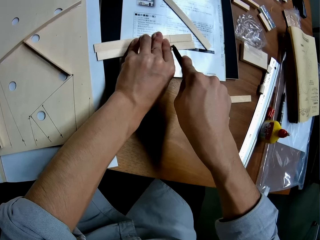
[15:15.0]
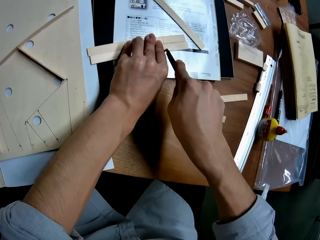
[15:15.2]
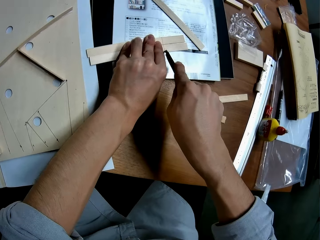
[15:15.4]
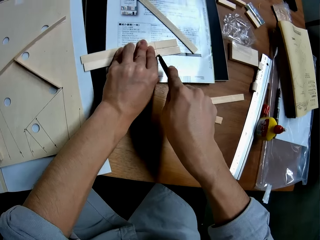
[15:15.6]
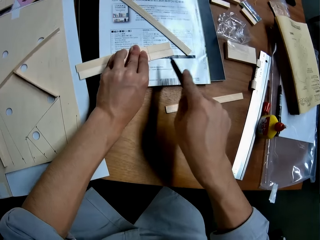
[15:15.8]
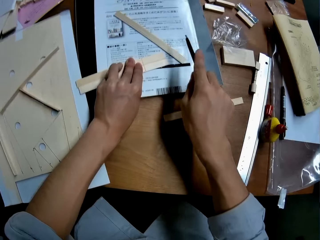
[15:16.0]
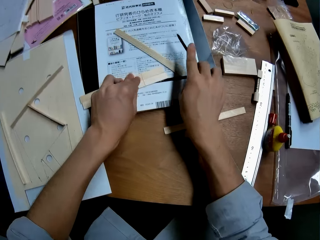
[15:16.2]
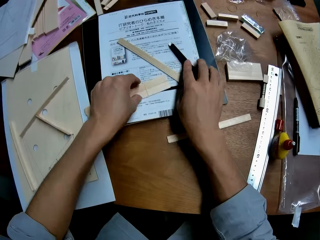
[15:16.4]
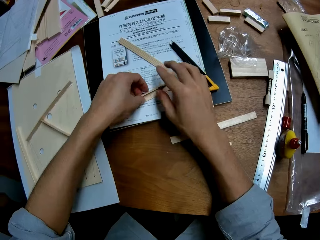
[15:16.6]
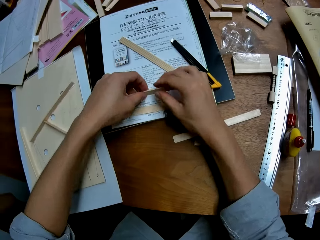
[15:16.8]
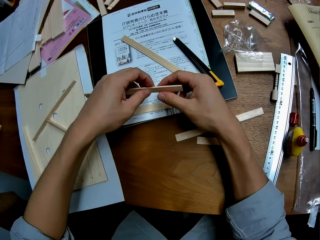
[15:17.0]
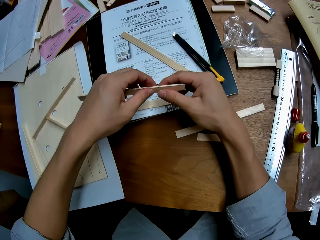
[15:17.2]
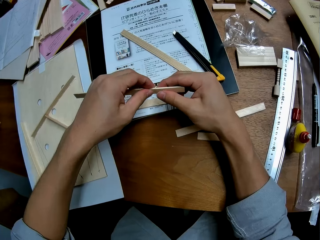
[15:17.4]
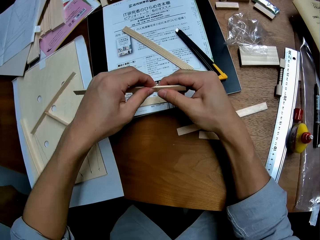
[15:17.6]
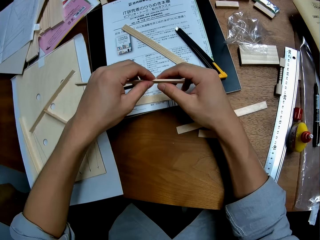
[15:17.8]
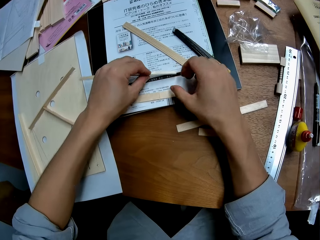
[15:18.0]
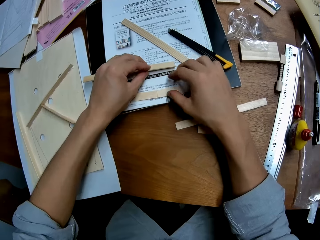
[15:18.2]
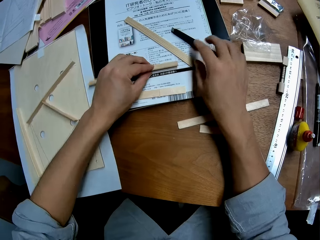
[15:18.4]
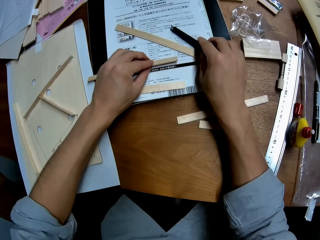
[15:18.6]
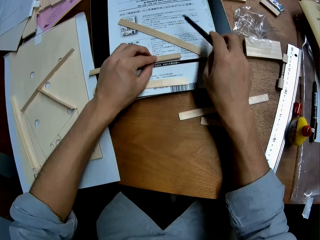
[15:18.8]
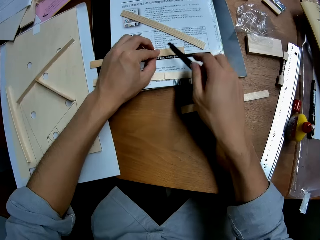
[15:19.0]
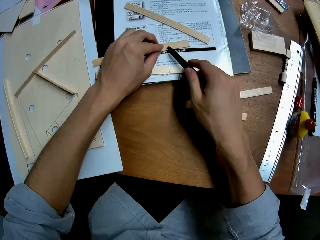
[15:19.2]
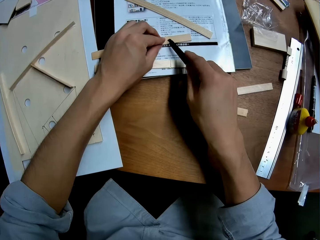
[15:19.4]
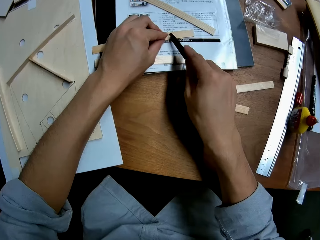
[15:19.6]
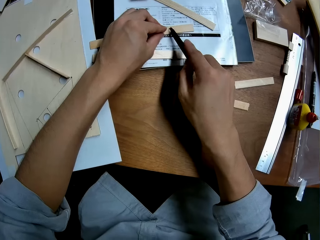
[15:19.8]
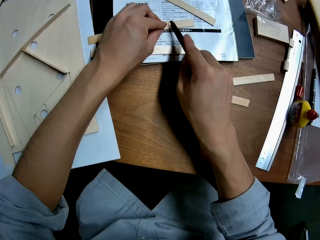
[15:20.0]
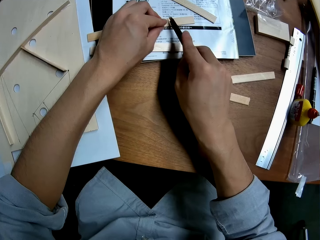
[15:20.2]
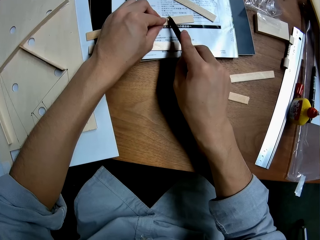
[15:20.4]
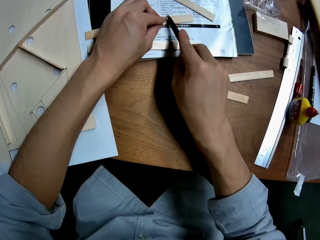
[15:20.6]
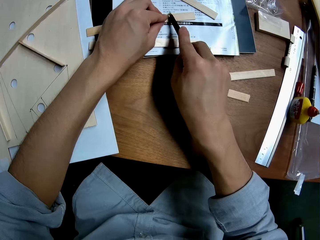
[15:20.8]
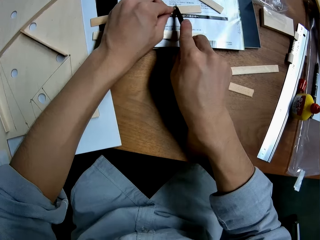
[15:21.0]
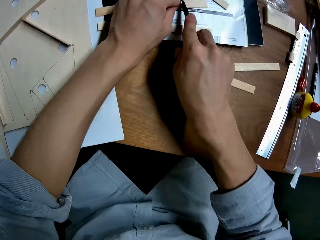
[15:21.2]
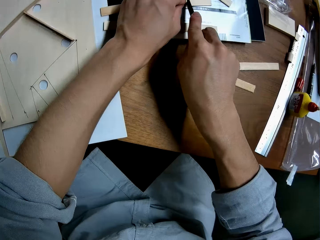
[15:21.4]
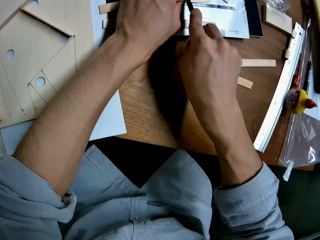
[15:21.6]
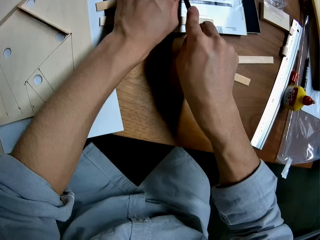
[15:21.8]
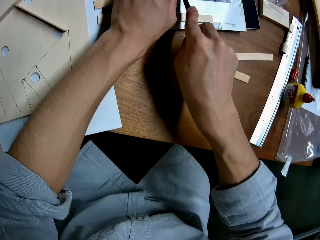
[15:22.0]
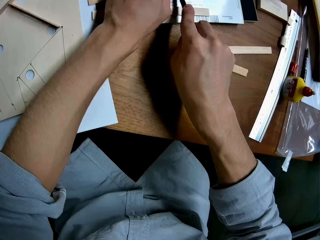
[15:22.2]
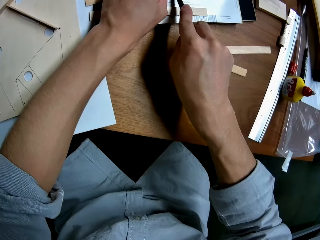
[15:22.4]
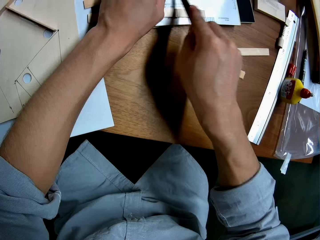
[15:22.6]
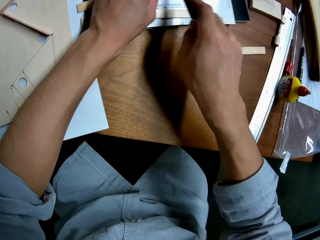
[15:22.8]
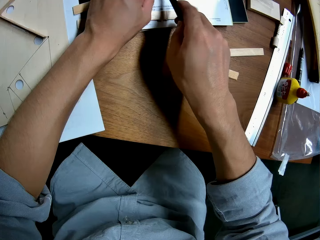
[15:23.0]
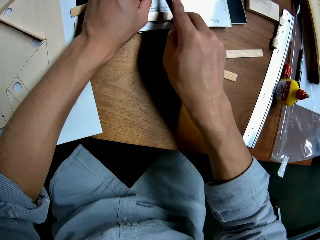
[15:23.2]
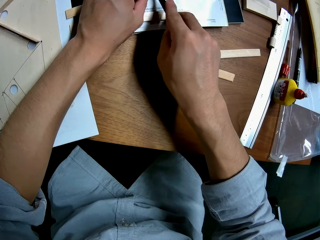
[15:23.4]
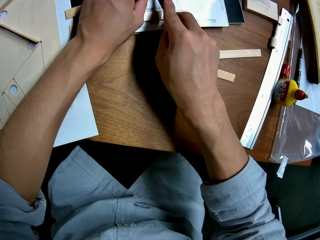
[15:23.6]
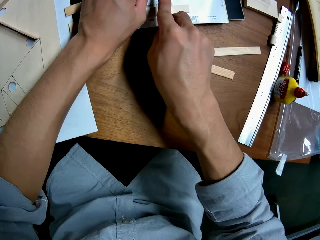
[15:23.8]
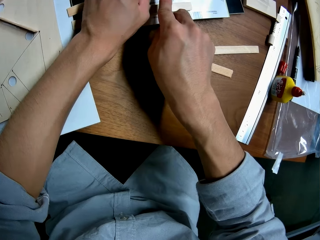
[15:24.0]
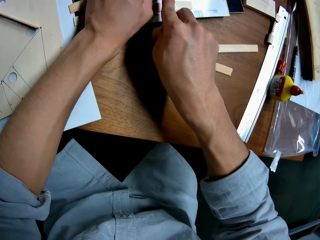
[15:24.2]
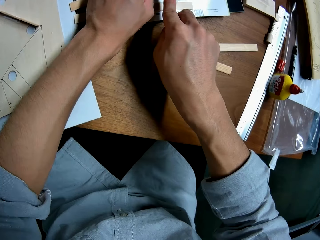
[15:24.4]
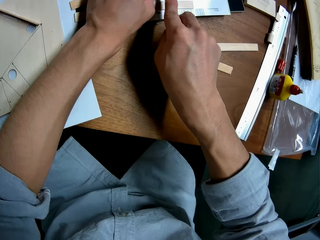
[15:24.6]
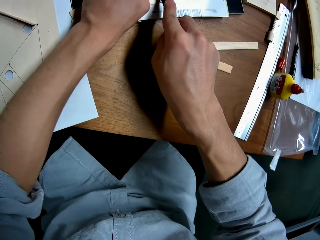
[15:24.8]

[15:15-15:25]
The camera wearer drops the cutter on the table. They pick up the cutter. They cut the wood with the cutter.

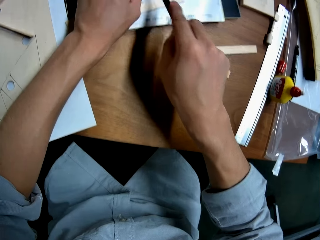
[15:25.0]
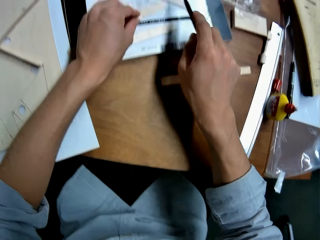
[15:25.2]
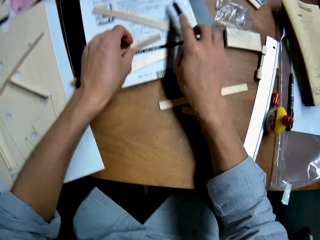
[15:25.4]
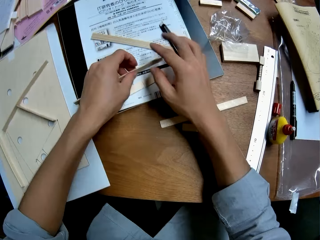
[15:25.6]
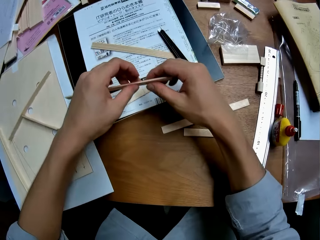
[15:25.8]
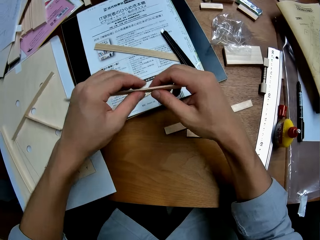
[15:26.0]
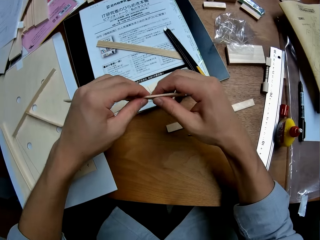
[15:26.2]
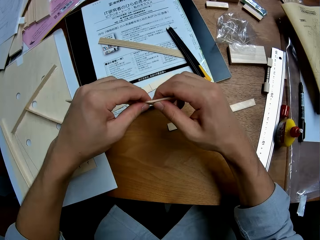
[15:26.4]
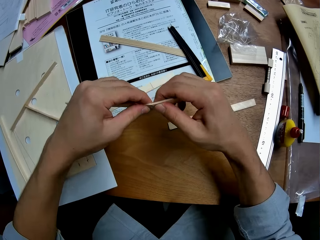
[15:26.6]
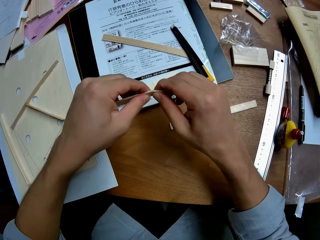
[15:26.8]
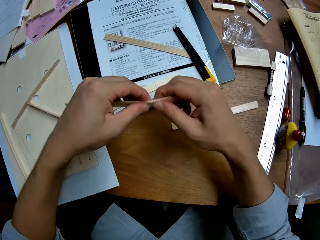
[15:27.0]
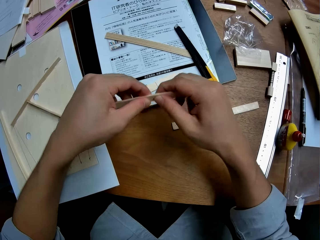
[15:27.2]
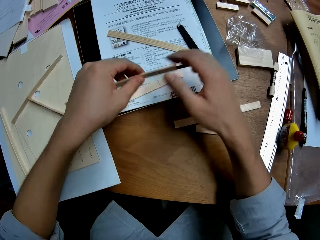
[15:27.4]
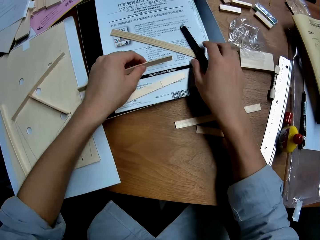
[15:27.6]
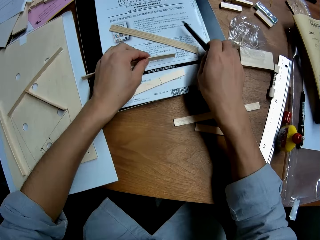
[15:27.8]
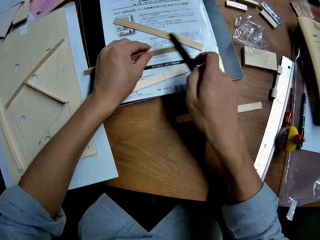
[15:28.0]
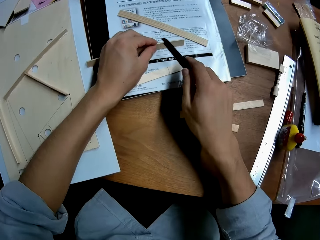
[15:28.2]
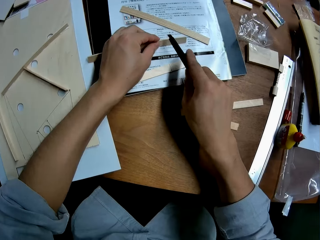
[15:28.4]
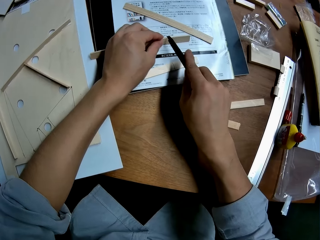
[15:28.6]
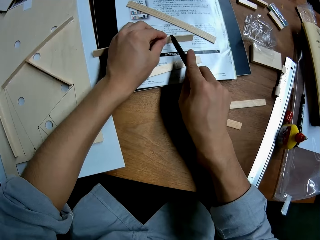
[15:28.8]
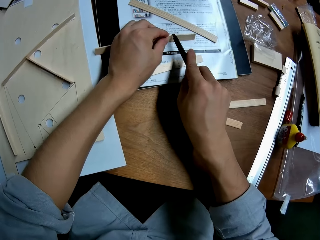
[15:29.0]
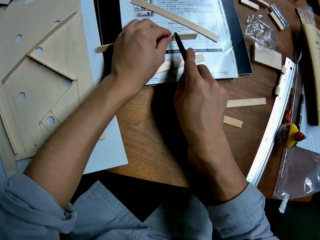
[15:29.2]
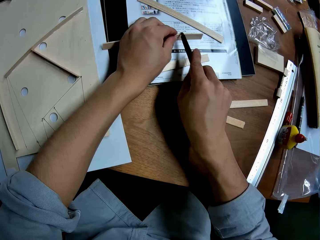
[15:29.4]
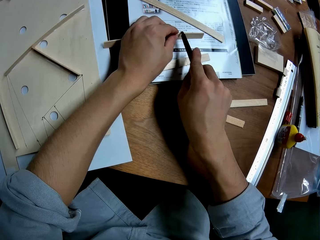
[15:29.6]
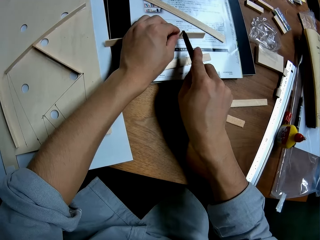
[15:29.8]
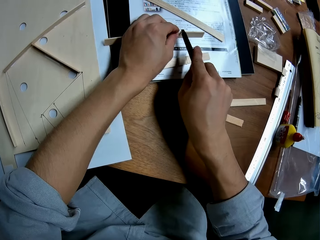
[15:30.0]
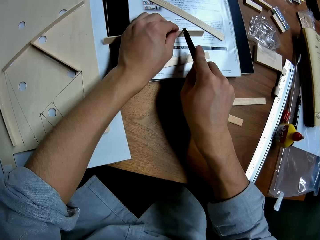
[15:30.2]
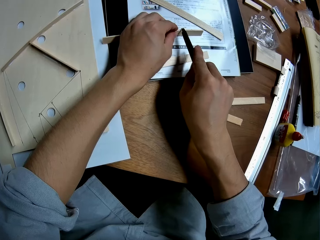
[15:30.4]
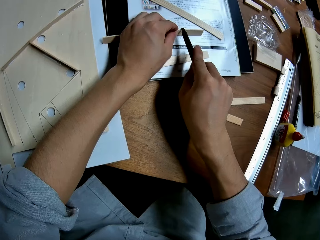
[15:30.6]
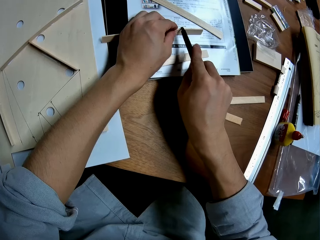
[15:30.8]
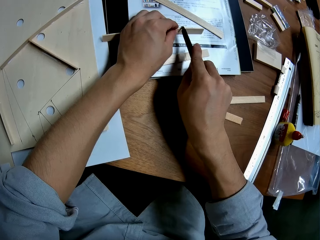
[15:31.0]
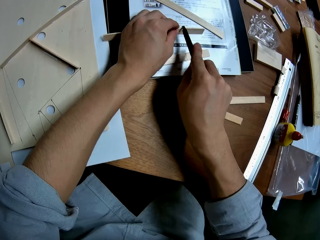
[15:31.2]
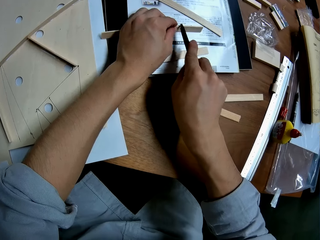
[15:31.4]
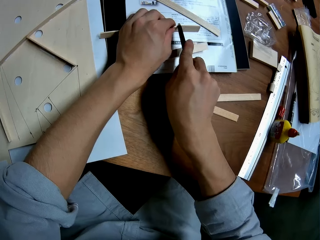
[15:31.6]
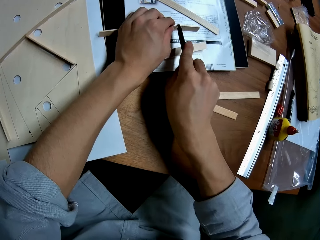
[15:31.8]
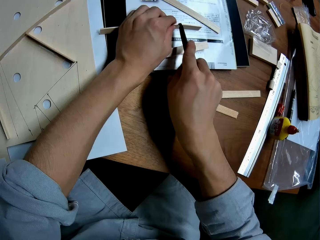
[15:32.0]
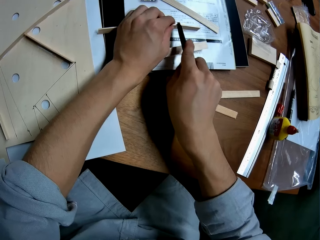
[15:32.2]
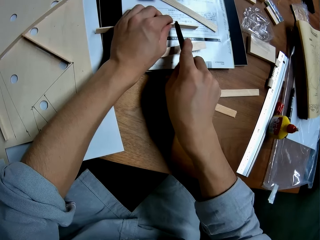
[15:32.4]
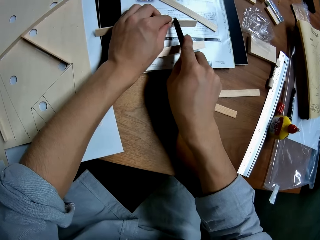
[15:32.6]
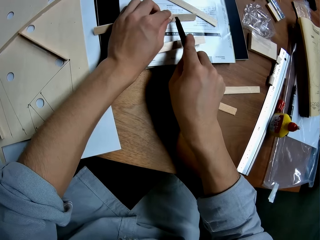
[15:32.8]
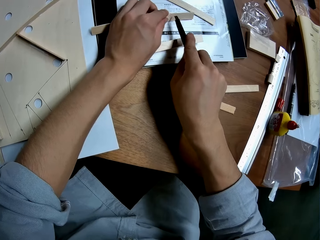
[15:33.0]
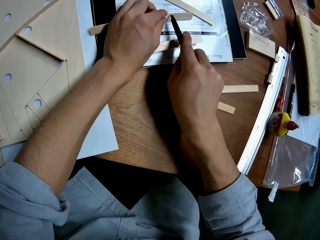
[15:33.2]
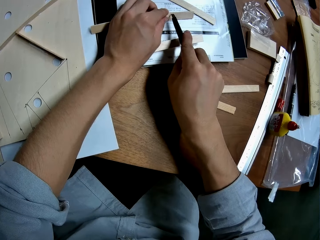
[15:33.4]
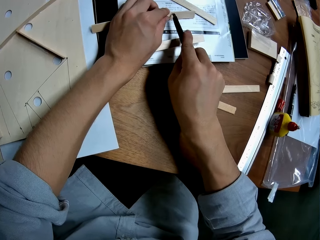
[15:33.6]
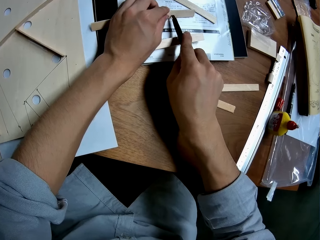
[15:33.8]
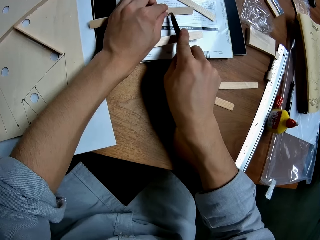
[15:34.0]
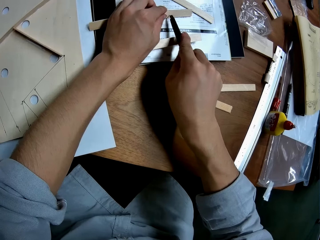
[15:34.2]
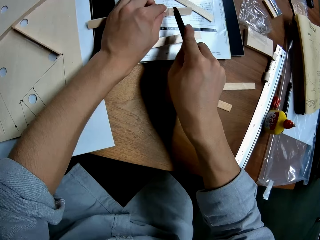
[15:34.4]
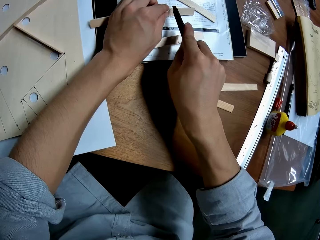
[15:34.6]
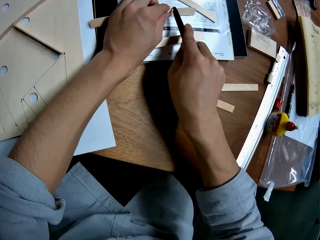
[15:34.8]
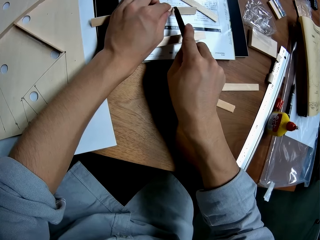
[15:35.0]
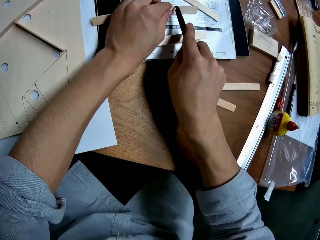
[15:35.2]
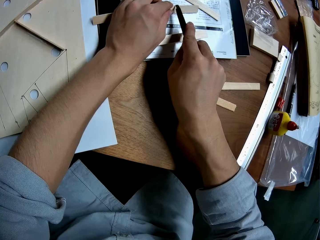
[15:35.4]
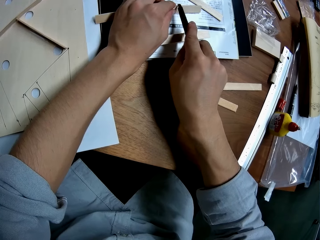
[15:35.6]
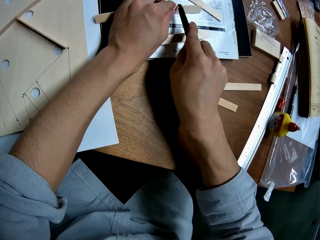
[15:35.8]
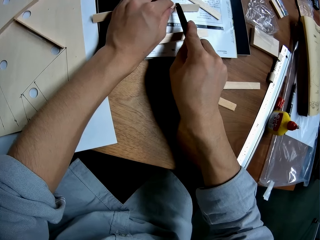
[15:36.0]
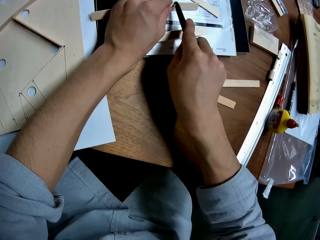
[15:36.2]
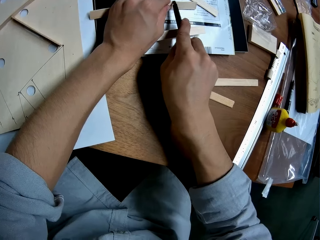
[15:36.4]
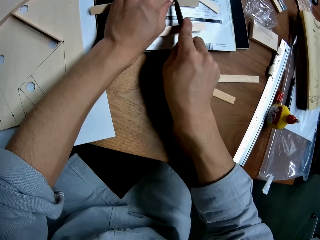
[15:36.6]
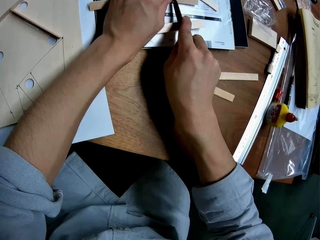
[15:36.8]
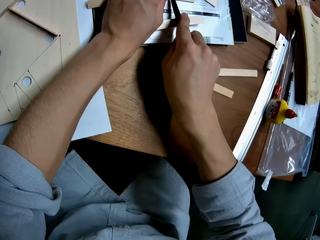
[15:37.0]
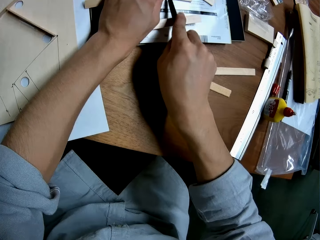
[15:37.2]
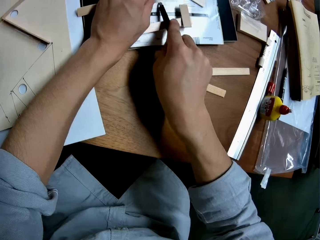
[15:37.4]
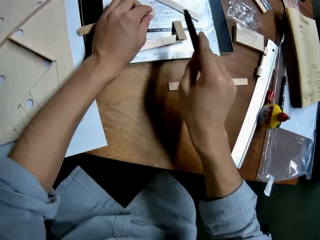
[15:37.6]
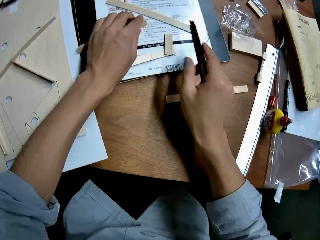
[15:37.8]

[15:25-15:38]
The camera wearer drops the cutter on the table. They separate the piece of wood. They pick up the cutter. They cut the piece of wood.
